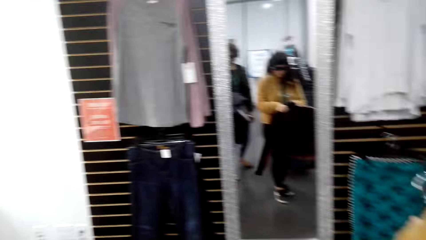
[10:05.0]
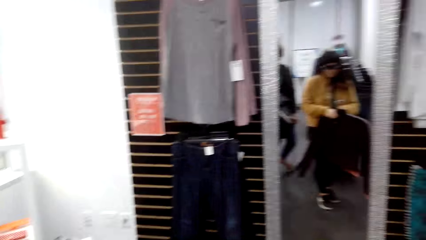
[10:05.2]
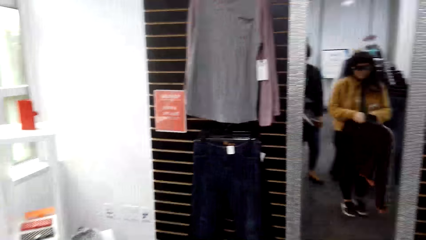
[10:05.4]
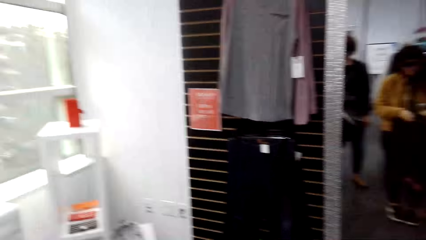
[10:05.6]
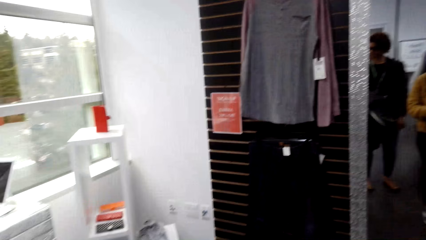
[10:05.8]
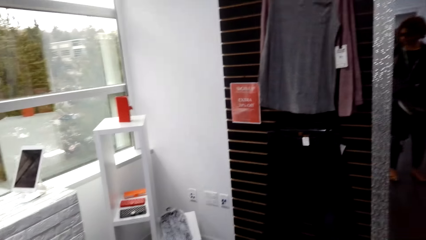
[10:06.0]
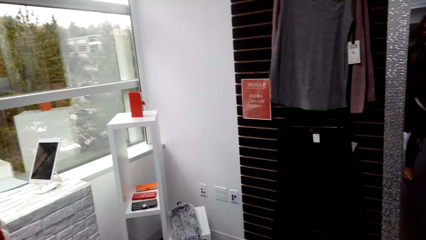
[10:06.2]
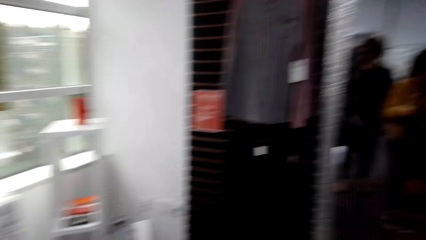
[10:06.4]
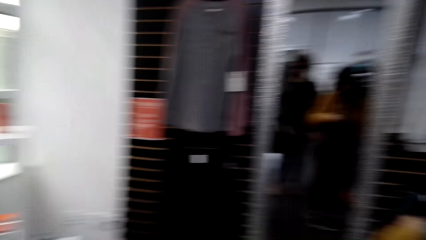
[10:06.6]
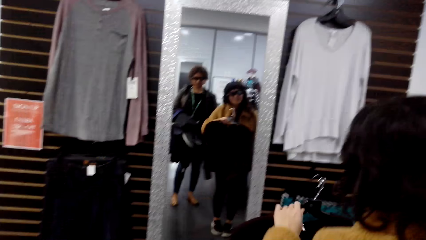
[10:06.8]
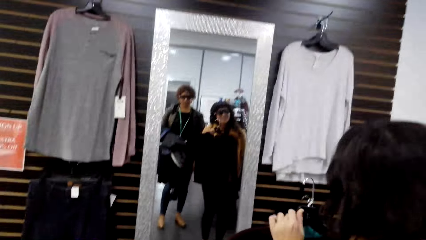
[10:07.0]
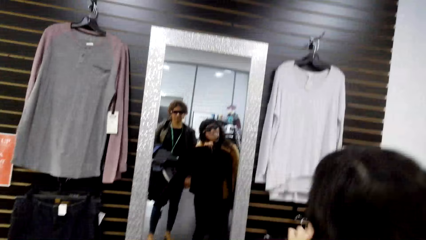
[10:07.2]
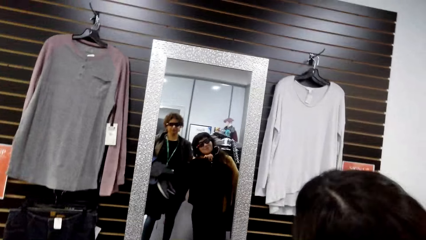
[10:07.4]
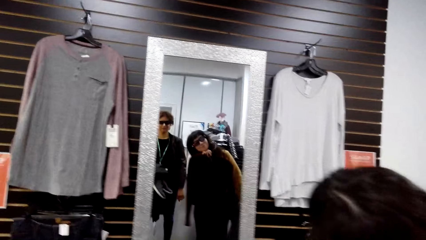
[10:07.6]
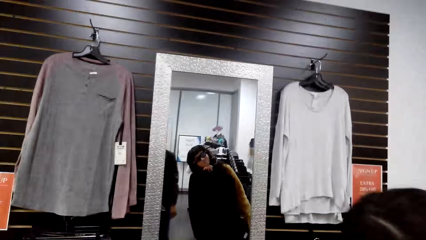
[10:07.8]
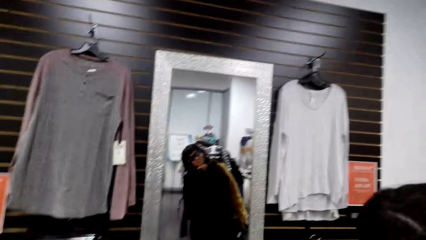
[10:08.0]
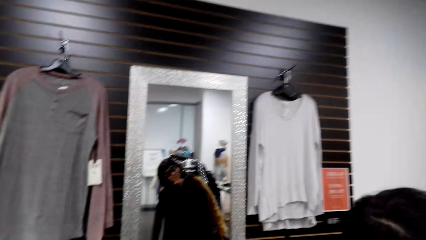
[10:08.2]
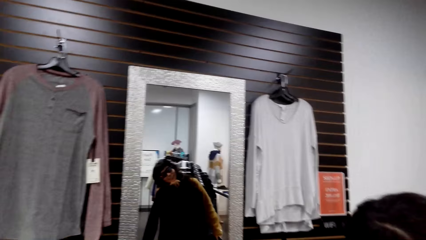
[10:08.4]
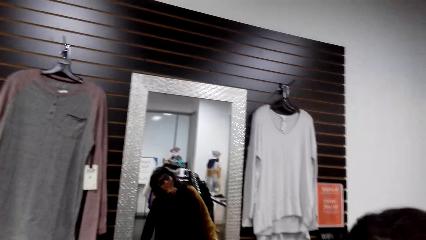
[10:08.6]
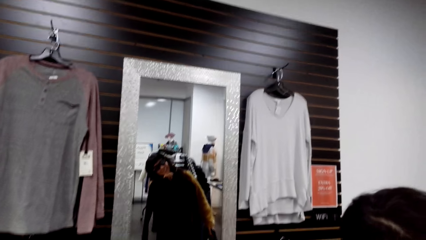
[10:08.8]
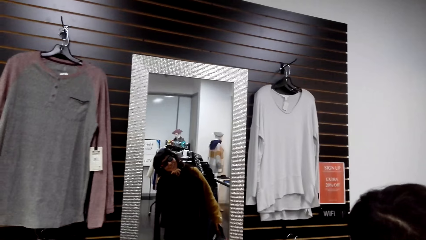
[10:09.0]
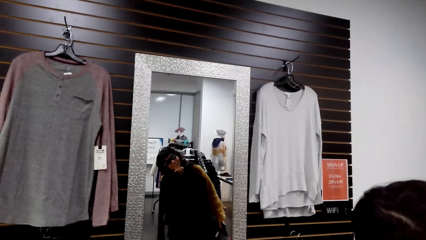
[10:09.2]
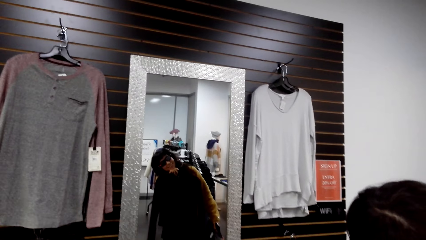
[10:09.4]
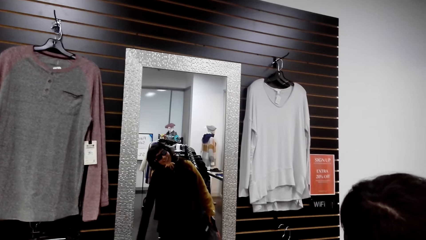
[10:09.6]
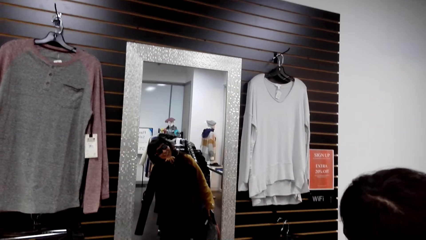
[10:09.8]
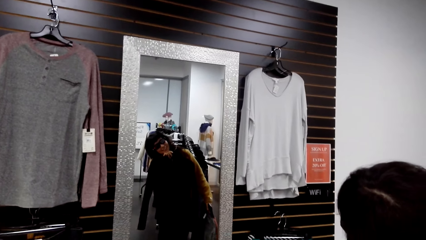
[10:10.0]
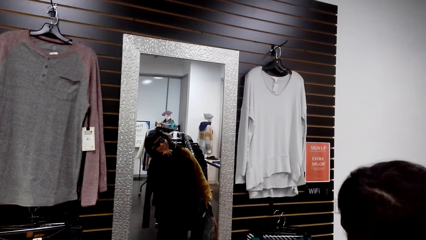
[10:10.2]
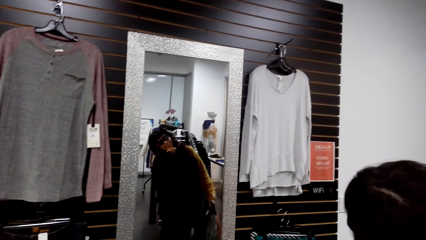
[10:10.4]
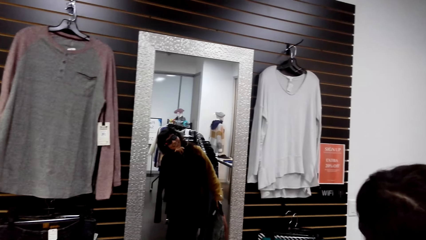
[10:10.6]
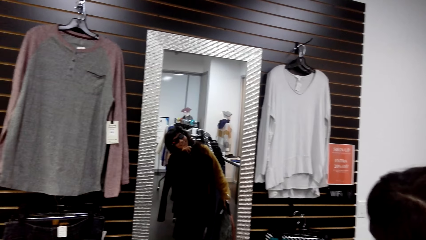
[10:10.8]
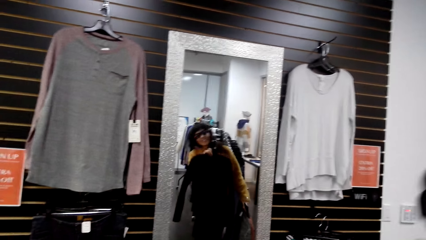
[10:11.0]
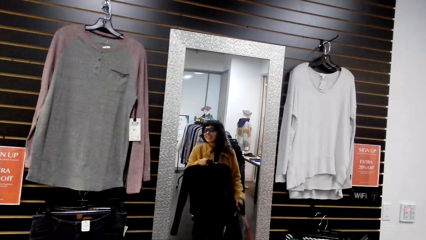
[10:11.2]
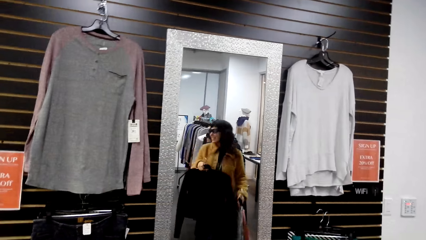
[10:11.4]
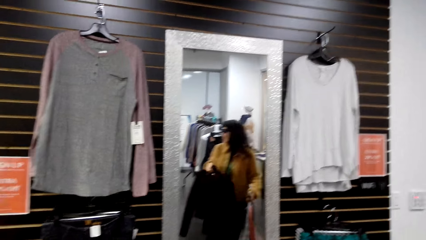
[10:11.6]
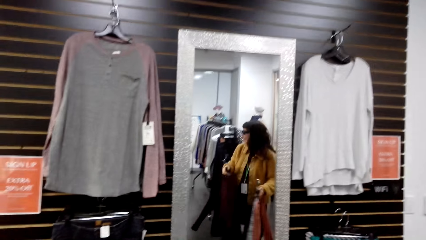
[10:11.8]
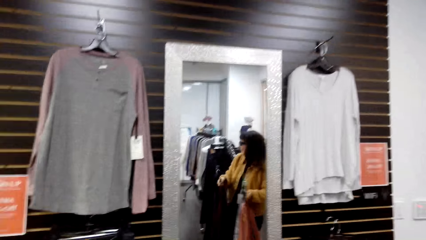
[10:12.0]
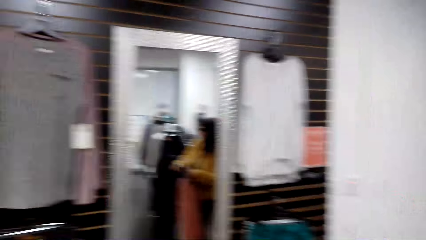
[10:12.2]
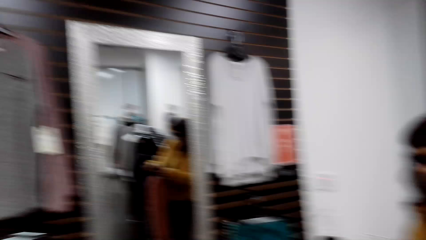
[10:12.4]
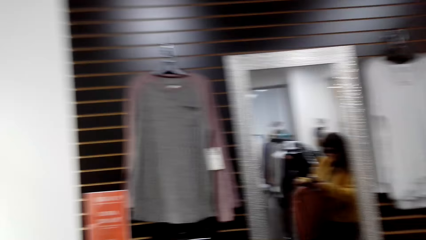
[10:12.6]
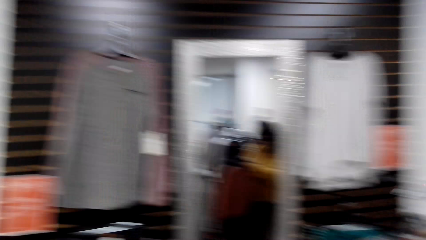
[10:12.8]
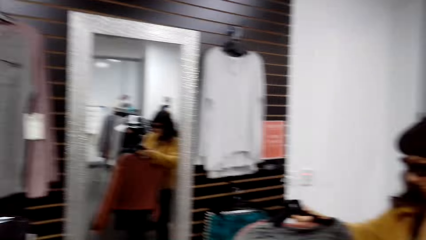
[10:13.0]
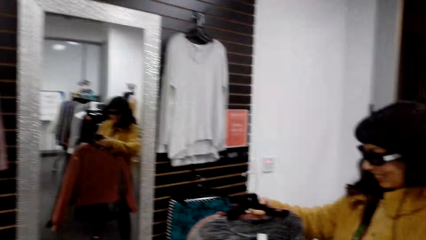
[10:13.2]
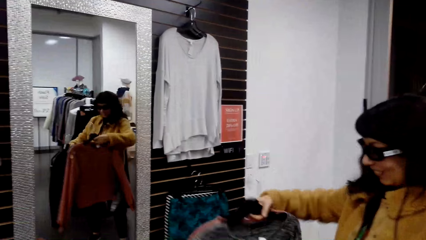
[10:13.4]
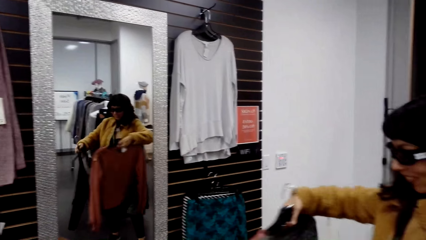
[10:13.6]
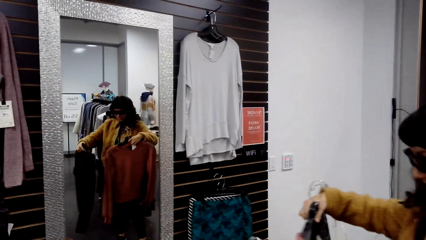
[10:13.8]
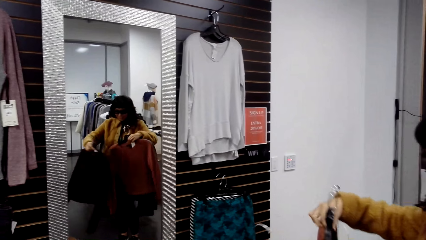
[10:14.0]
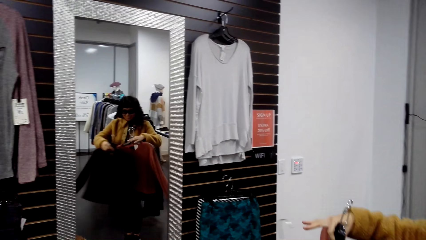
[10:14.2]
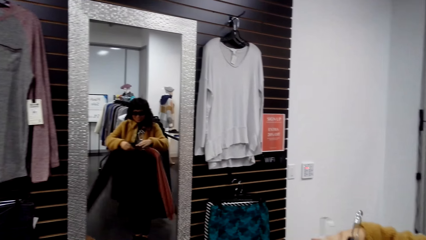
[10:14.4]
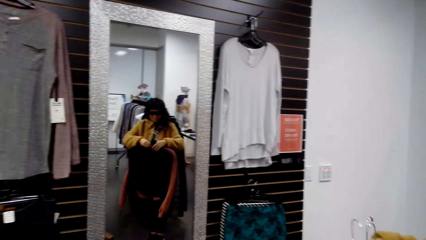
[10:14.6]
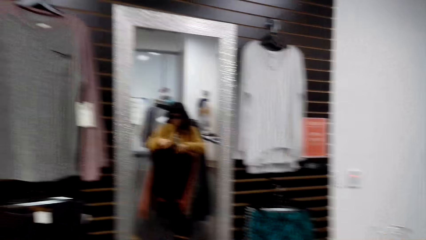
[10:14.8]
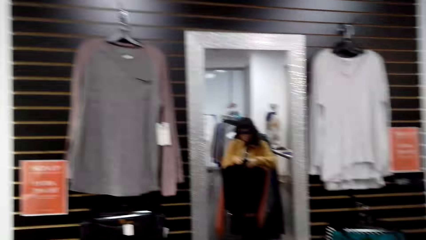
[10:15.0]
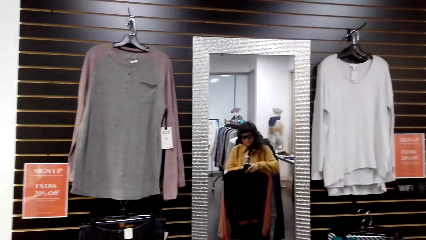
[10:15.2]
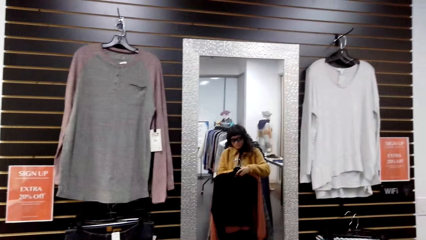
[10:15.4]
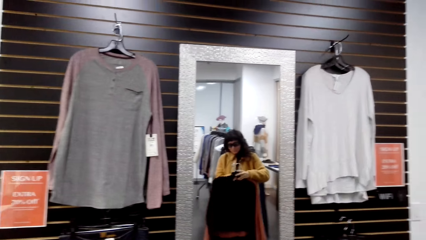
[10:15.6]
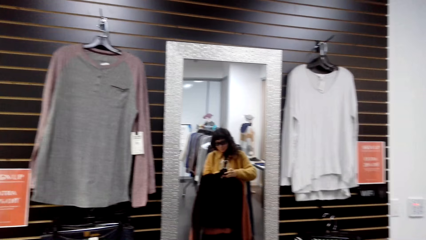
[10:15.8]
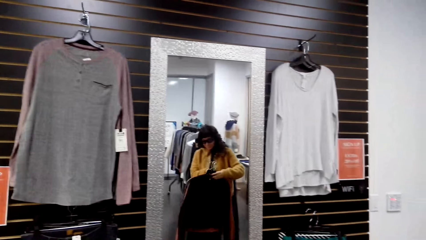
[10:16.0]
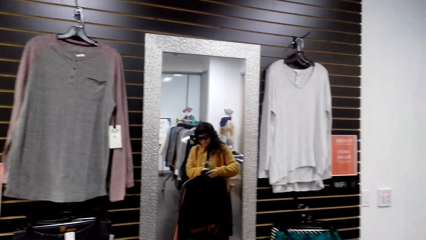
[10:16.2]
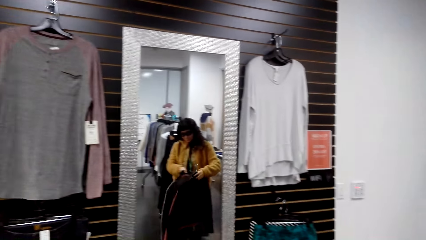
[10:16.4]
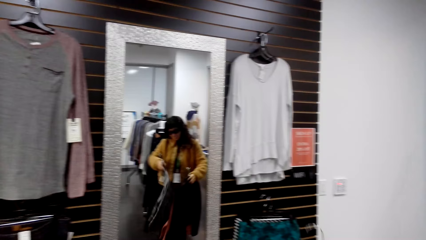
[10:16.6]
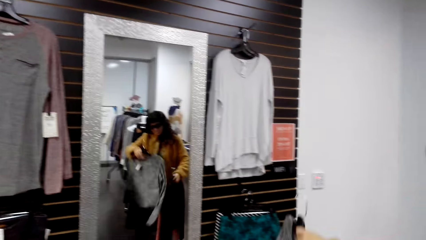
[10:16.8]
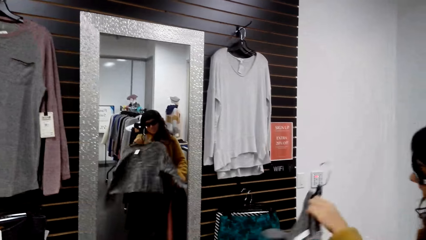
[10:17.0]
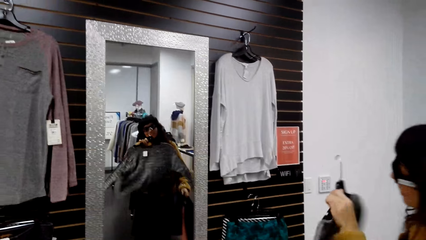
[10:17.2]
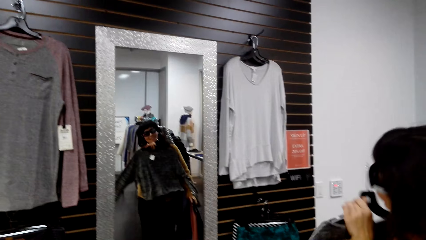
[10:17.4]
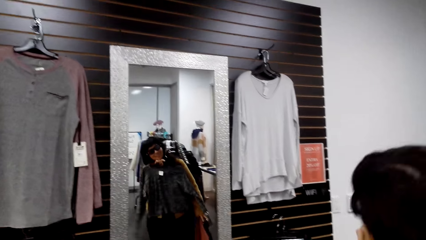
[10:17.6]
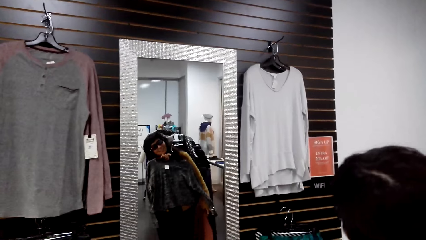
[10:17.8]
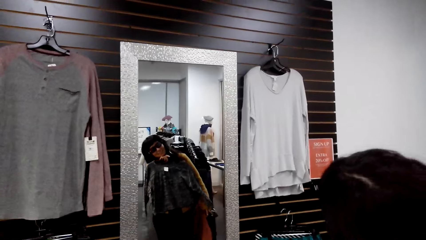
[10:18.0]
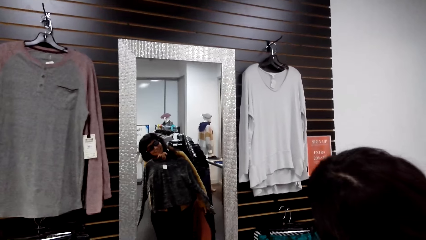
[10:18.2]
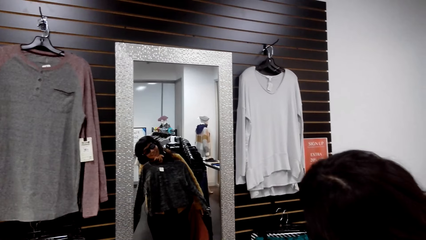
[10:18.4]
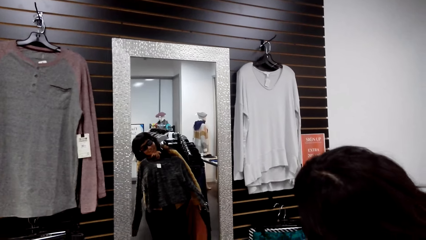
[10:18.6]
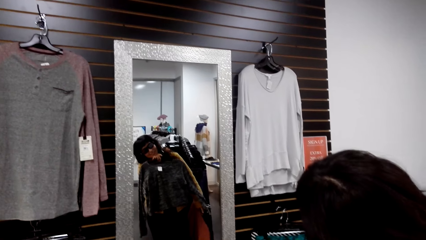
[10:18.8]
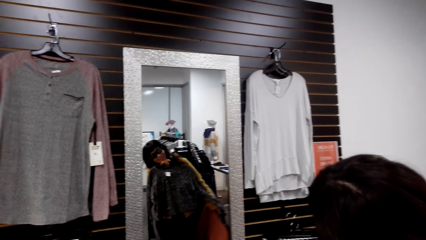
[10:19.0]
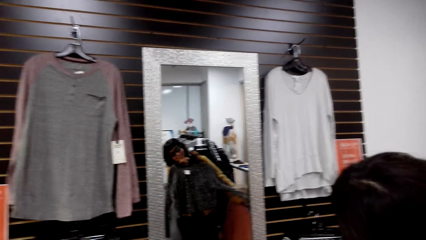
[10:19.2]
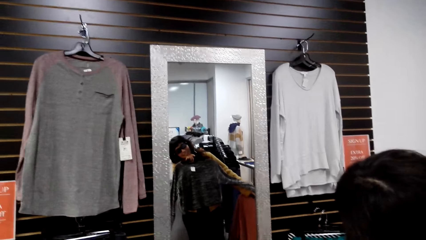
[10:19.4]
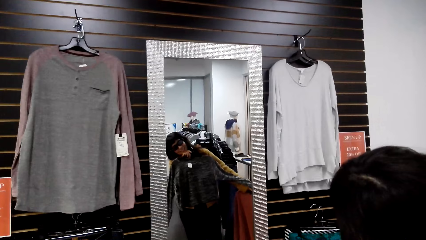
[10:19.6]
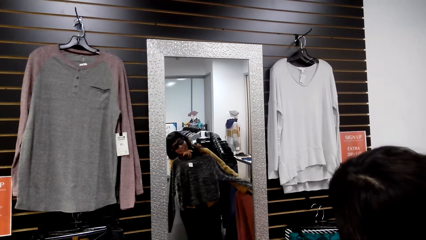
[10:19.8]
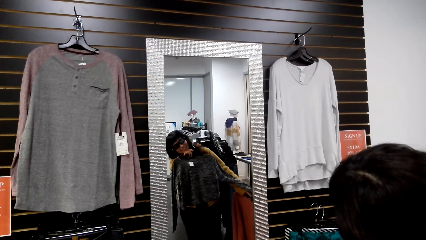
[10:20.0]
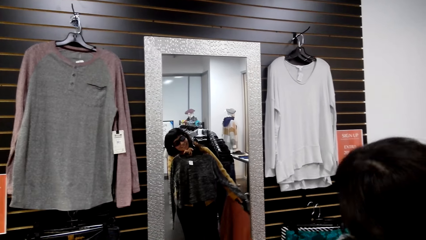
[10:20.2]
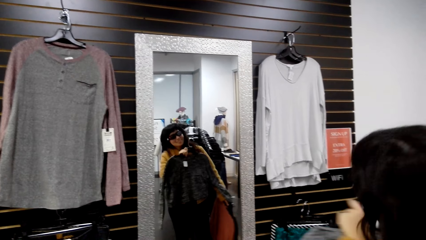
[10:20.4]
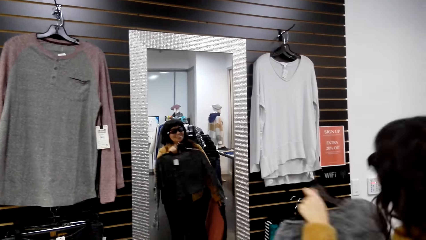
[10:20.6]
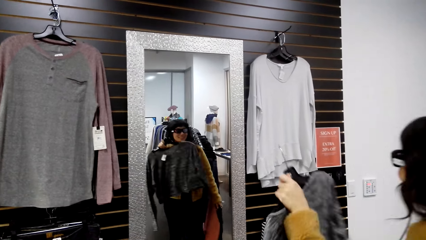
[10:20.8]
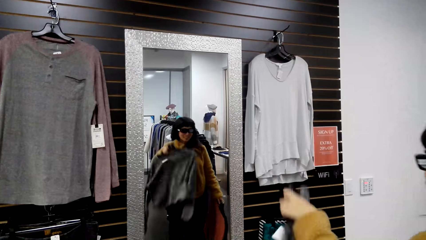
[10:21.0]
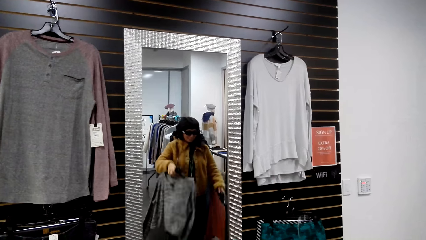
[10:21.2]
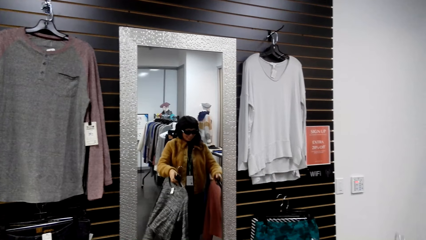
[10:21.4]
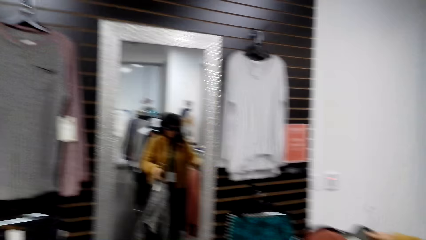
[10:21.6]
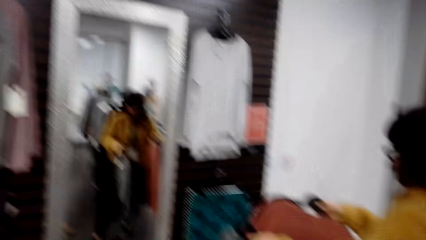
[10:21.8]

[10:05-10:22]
A woman places clothes in front of her. The woman checks herself in the mirror.
